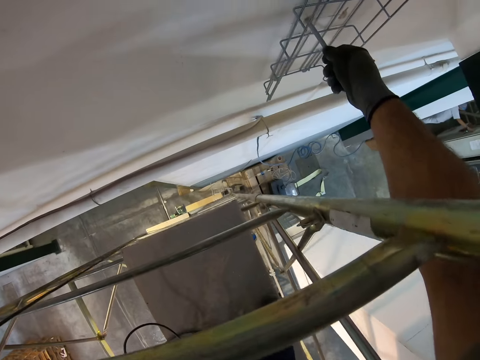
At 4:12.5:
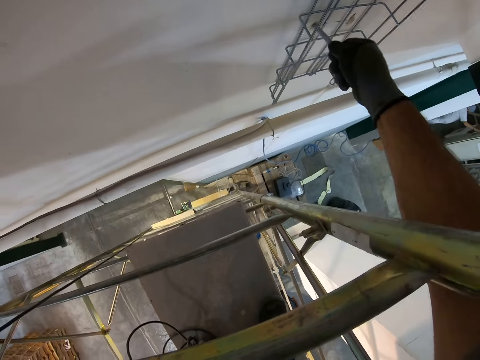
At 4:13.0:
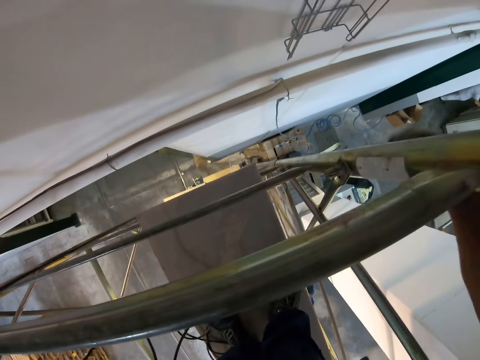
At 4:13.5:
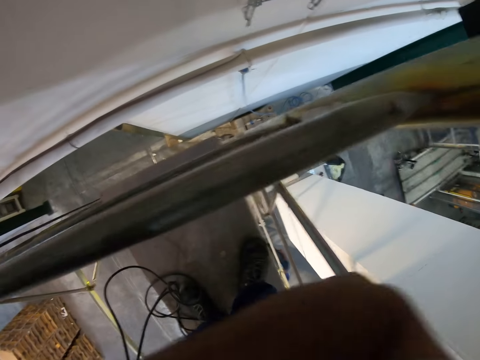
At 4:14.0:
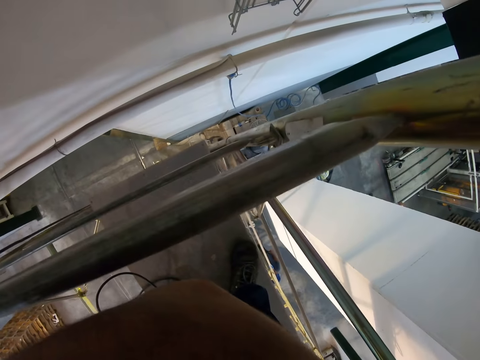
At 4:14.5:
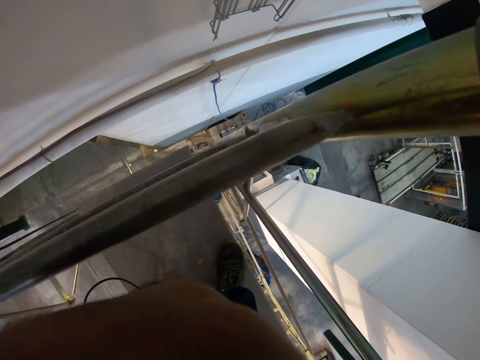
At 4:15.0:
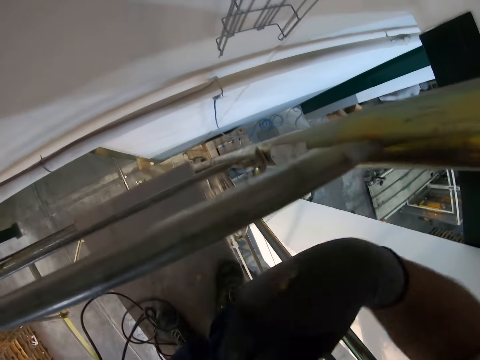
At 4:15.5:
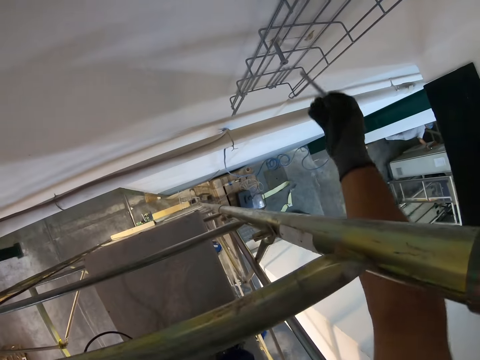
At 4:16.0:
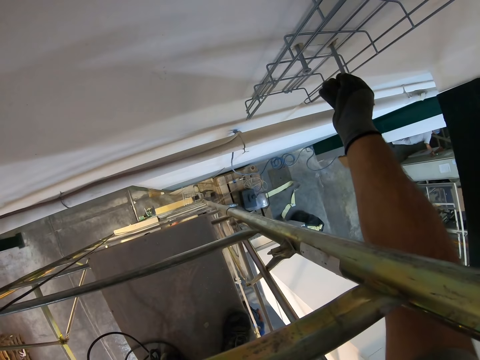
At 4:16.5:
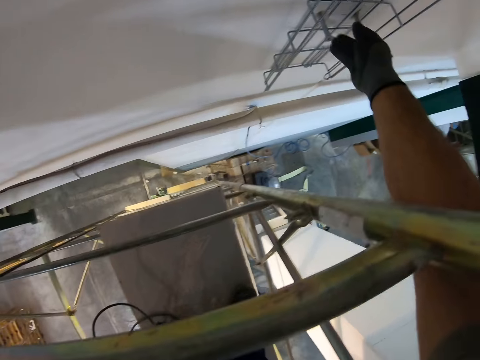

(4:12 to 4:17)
The camera wearer inserts a bolt into the hole on the wall. They look around. They insert another bolt into the hole on the wall.

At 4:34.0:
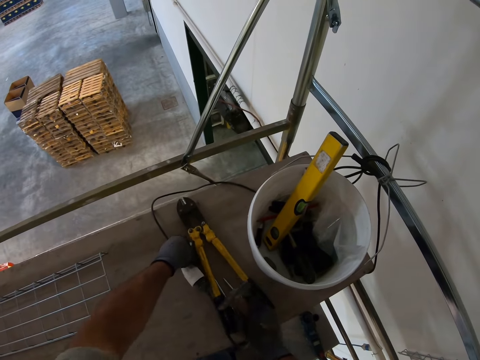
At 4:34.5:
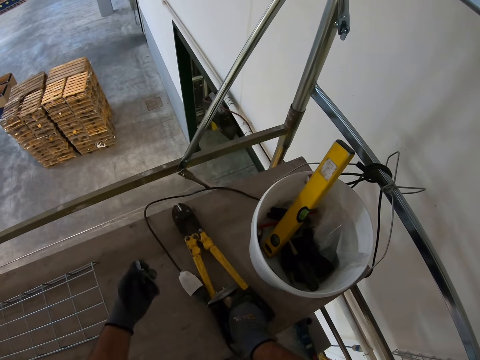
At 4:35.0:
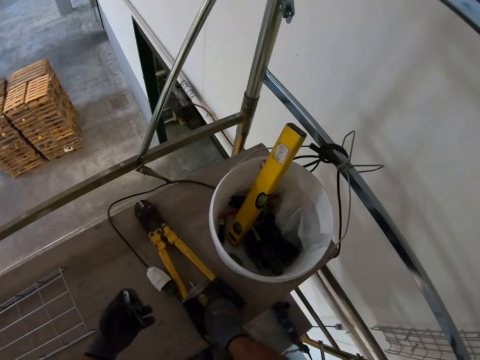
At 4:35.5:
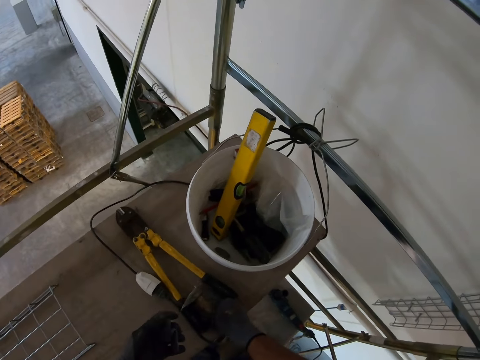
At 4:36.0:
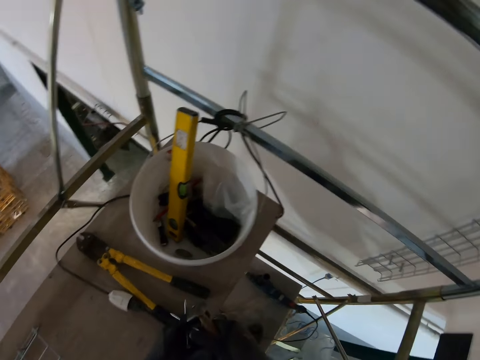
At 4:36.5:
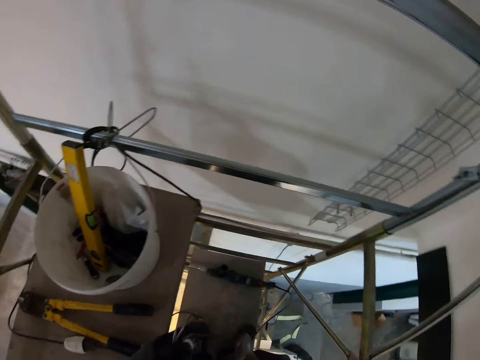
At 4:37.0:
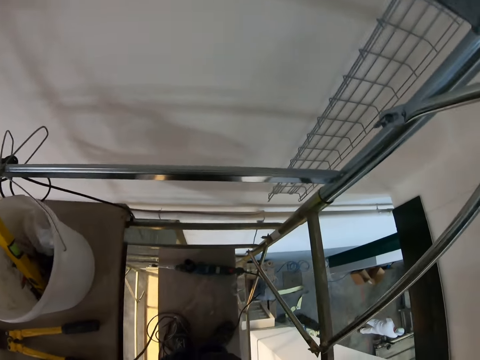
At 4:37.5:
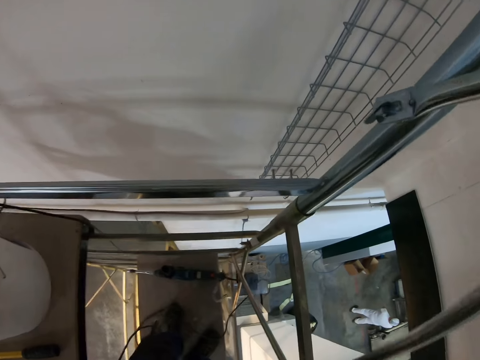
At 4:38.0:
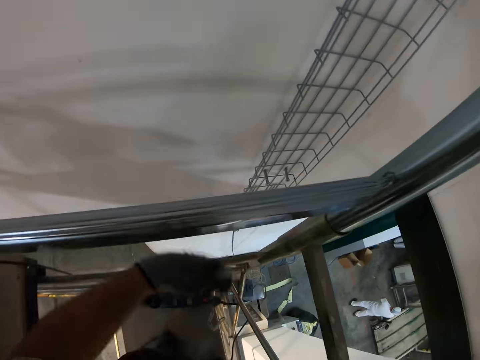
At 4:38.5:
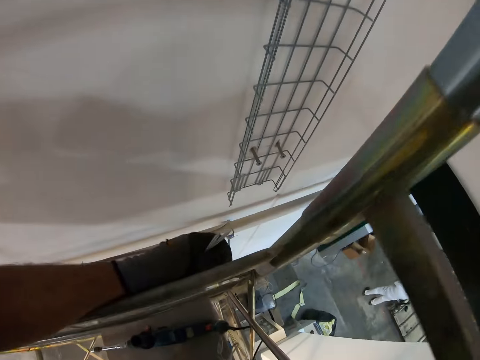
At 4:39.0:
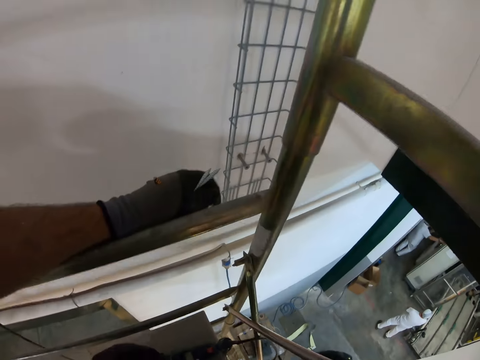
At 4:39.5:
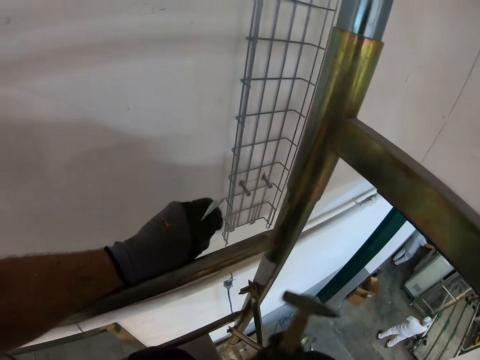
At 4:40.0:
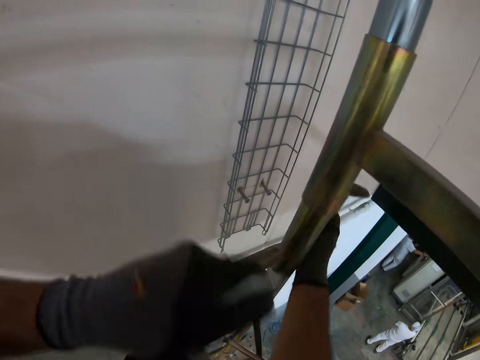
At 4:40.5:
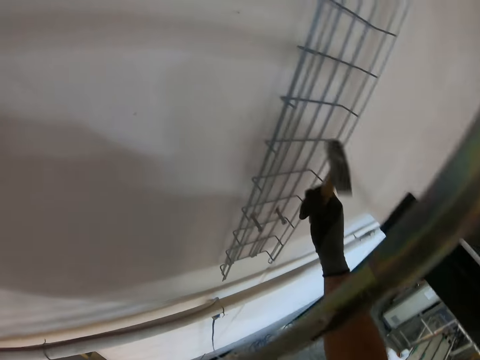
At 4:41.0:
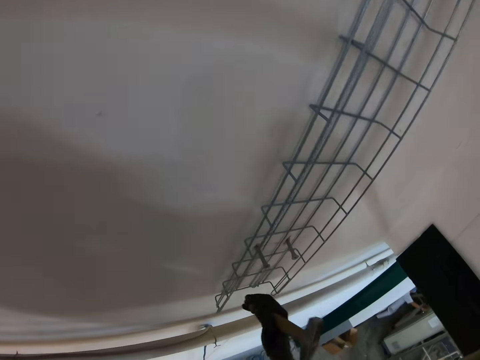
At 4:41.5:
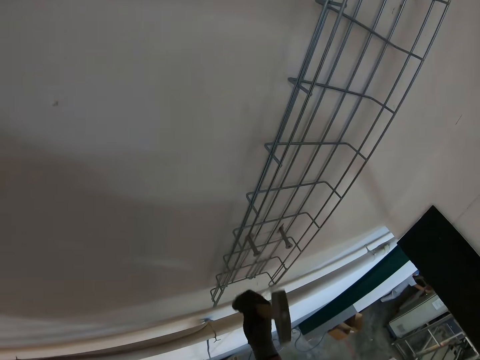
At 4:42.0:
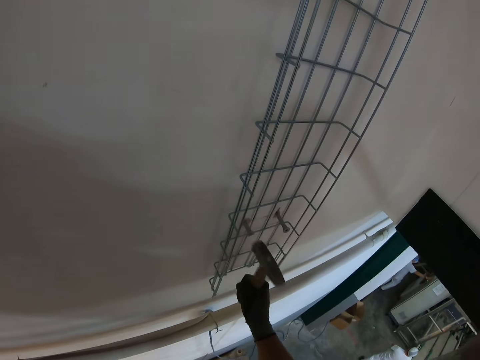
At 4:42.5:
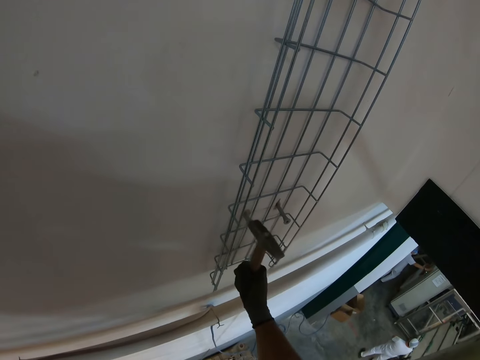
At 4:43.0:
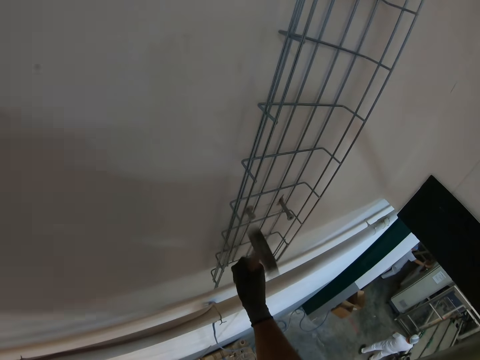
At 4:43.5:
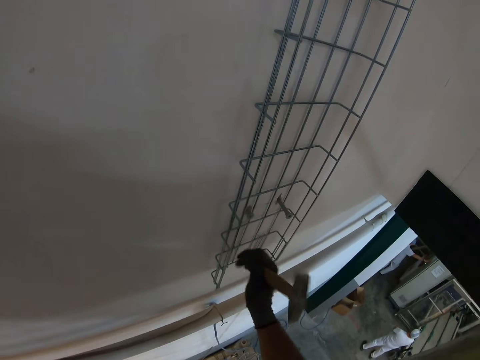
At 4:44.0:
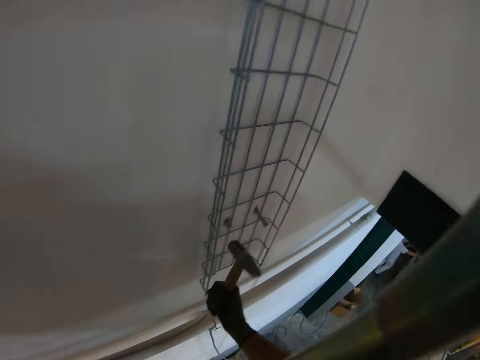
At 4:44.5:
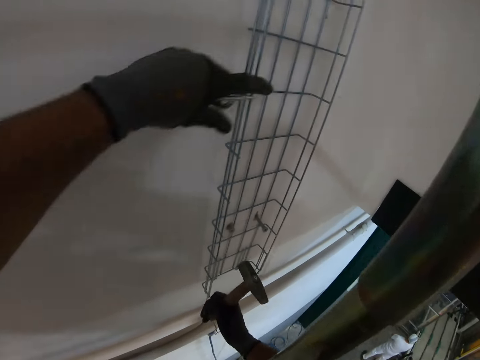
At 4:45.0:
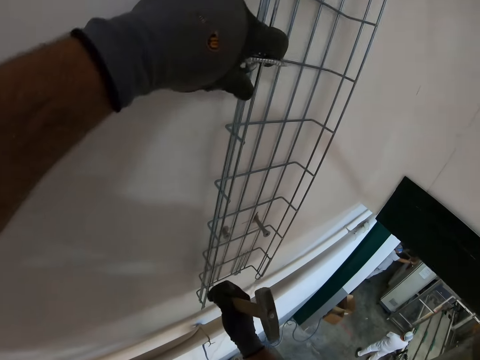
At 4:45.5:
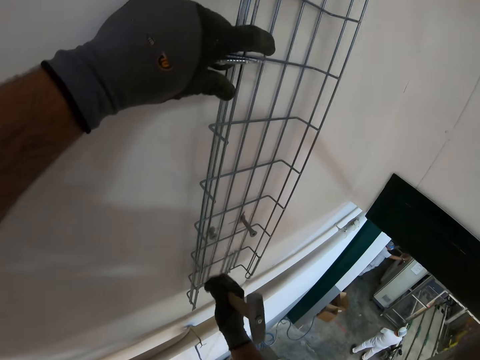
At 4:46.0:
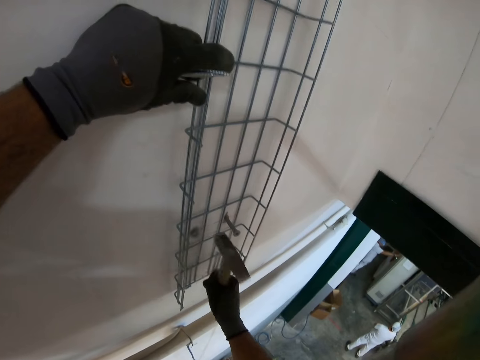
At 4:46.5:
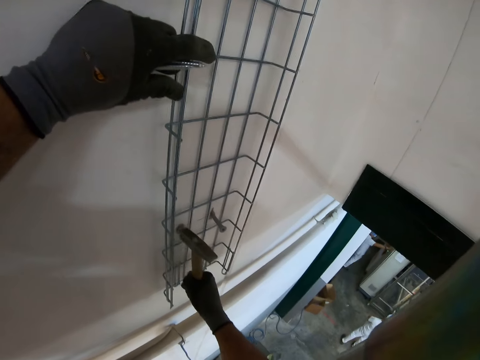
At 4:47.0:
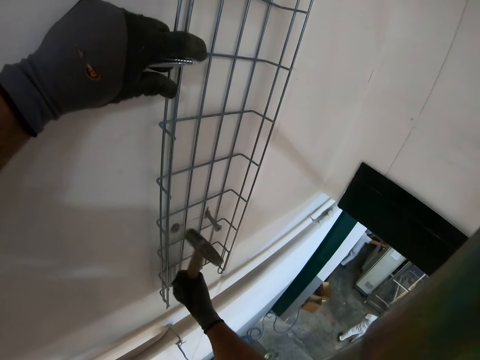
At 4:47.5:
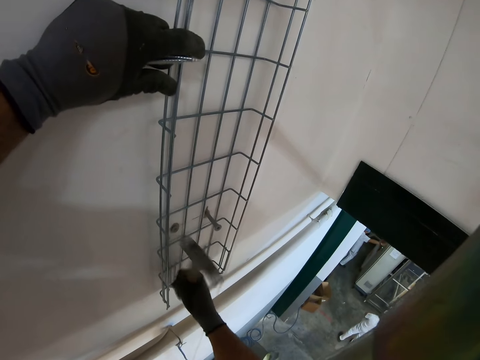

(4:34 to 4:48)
The camera wearer looks around. They hit the wall plugs with a hammer. They support the wire mesh cable tray.

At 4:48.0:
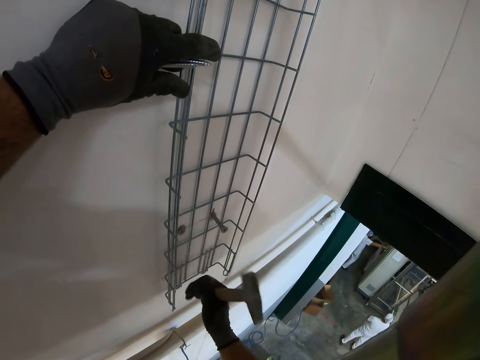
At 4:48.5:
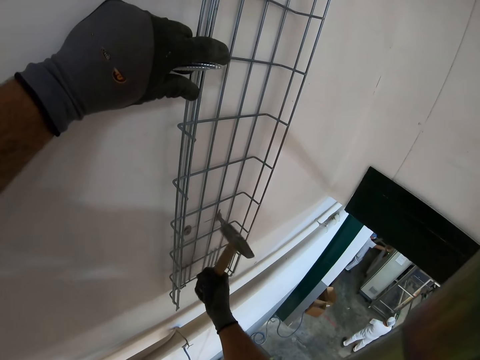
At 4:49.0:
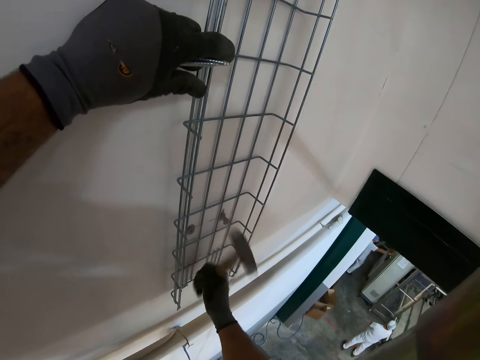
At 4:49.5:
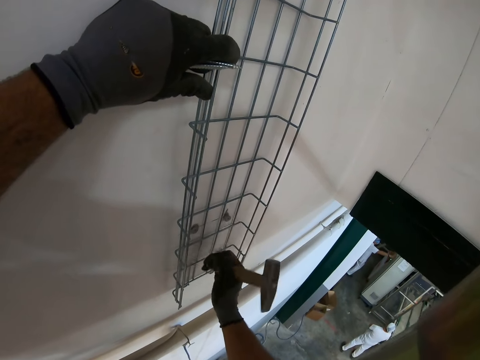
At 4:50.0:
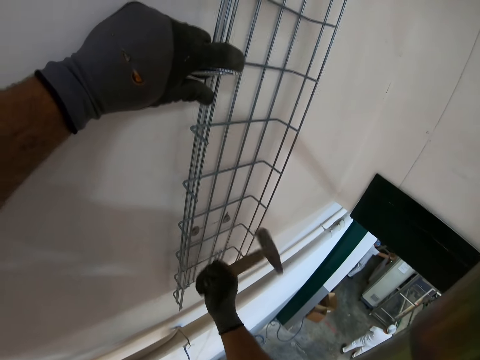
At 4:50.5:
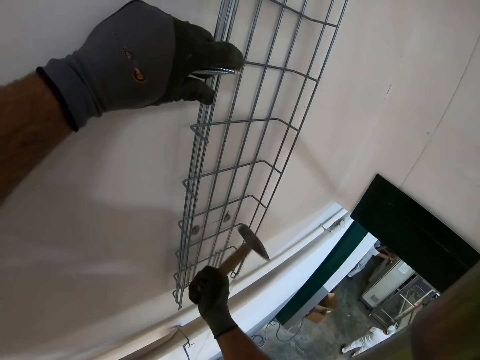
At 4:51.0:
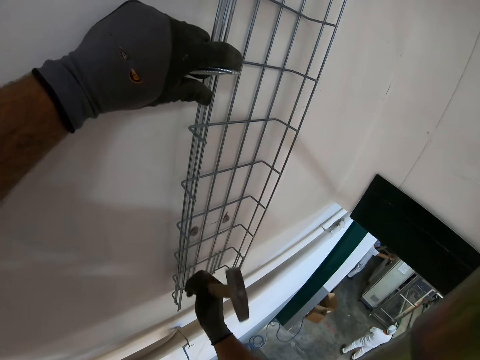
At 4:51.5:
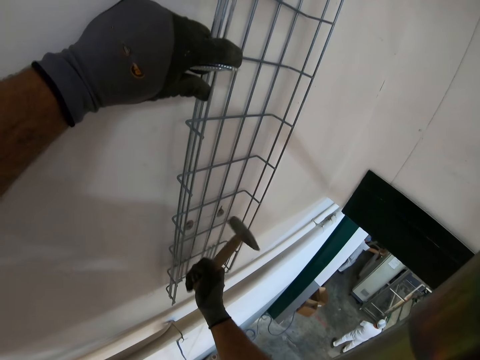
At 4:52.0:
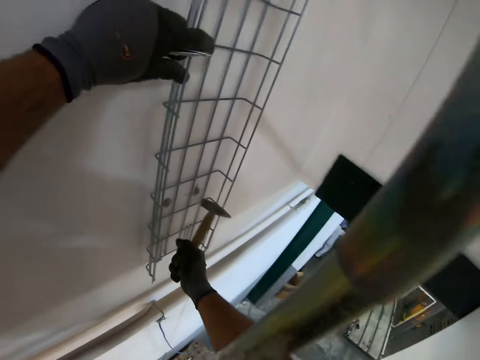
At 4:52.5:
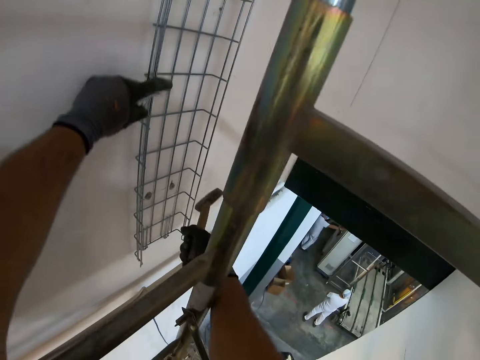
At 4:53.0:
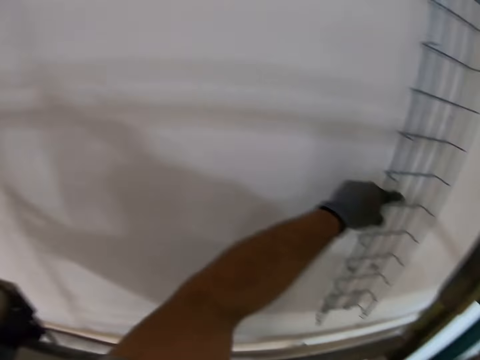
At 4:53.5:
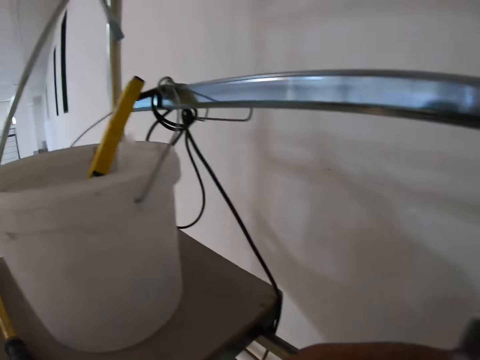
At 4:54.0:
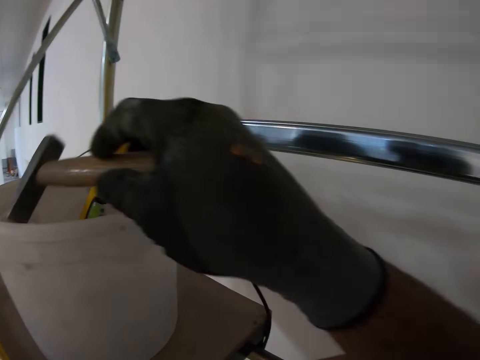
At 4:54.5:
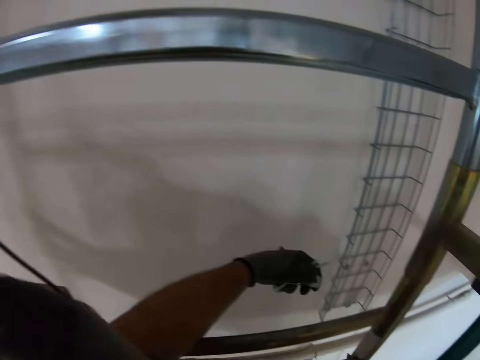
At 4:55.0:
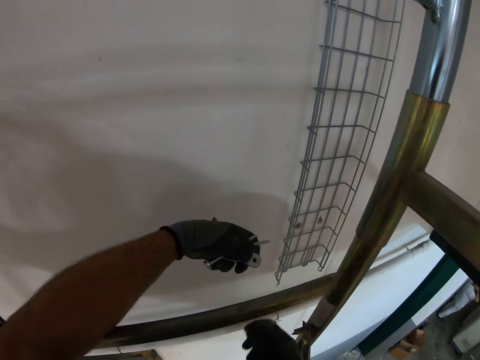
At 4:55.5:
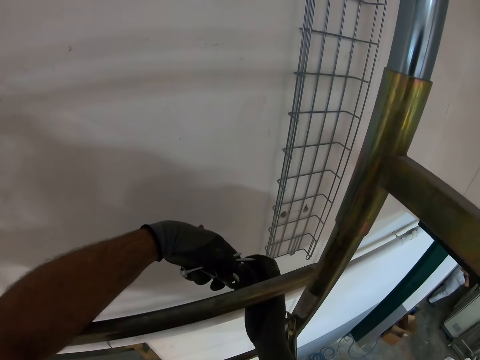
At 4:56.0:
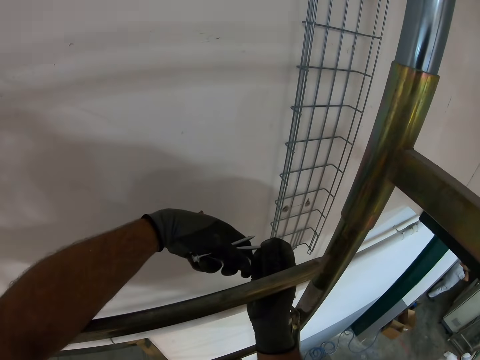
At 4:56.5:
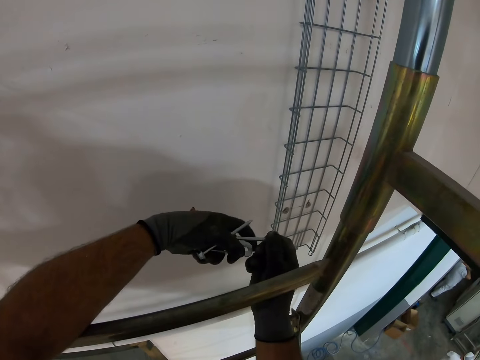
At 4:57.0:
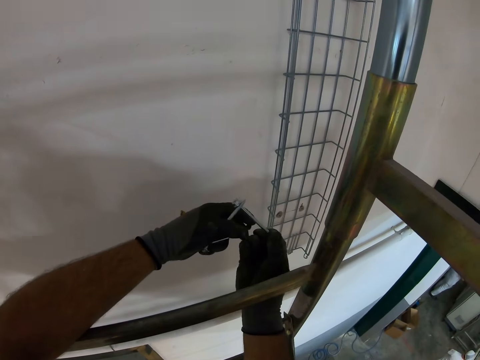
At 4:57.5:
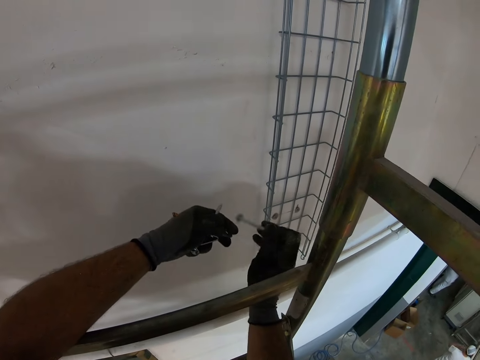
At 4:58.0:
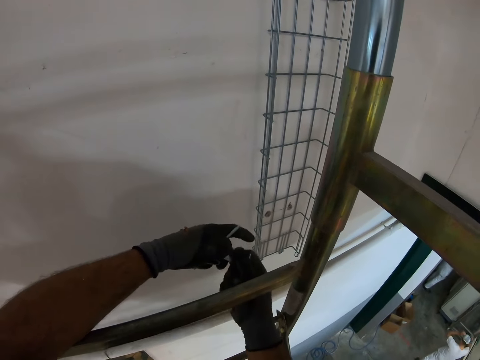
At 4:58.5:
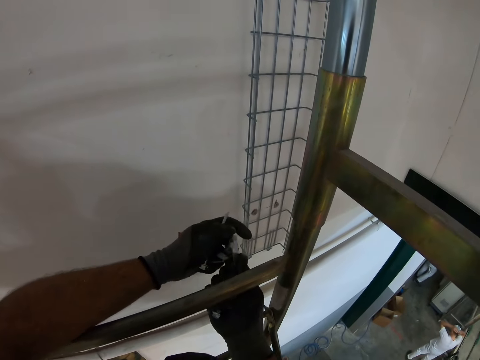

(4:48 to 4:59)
The camera wearer hits the other bolt. They place the hammer into the bucket. They look around.
